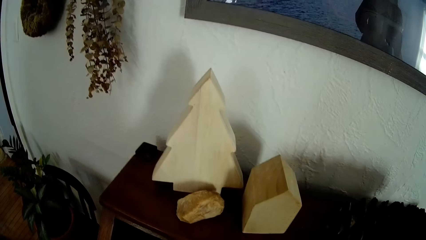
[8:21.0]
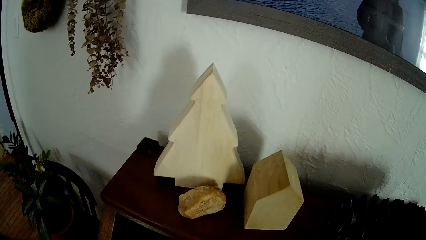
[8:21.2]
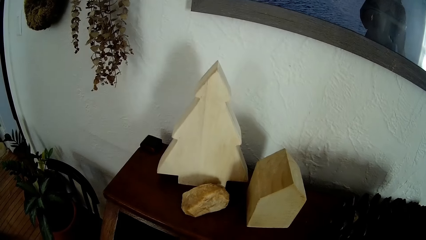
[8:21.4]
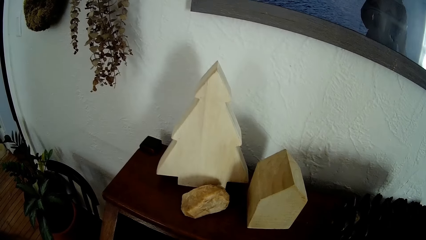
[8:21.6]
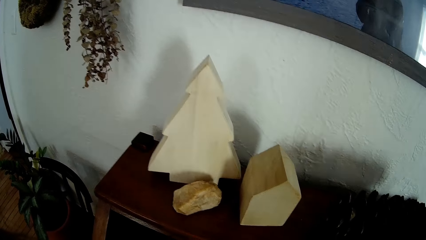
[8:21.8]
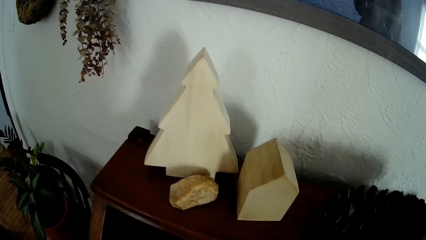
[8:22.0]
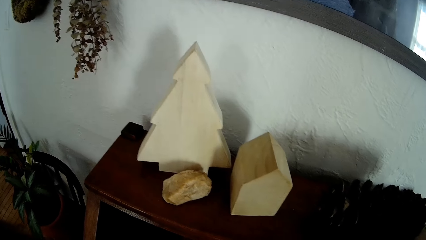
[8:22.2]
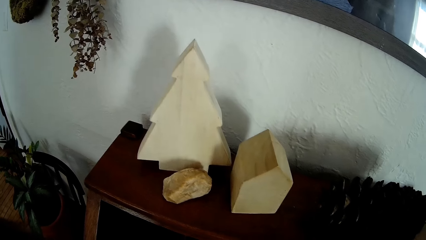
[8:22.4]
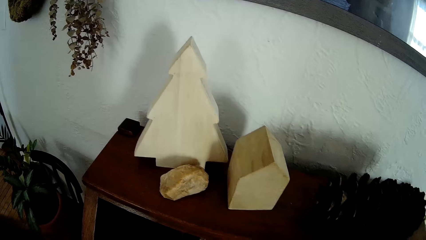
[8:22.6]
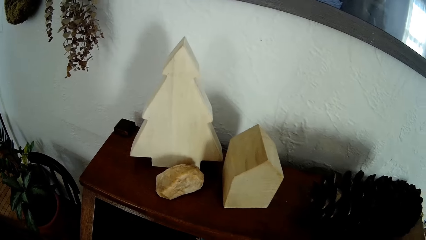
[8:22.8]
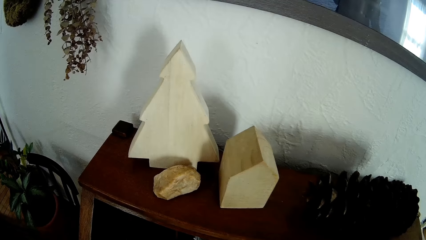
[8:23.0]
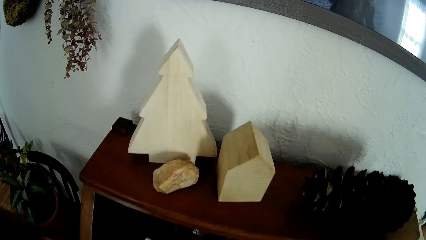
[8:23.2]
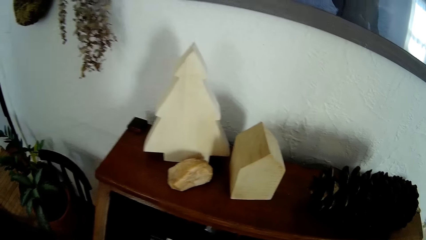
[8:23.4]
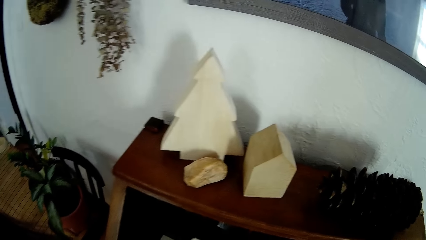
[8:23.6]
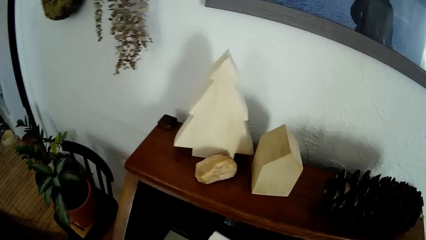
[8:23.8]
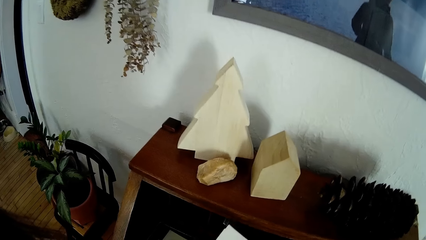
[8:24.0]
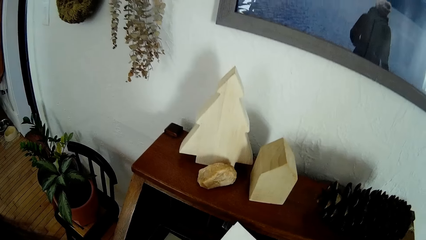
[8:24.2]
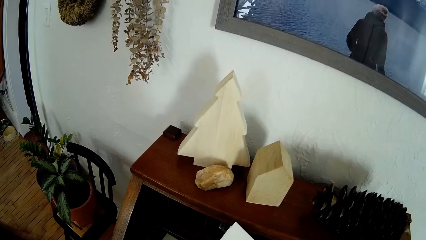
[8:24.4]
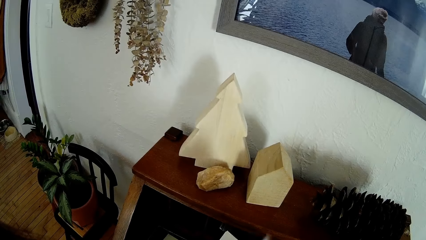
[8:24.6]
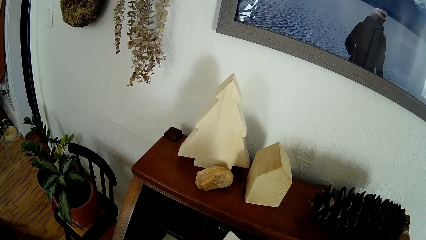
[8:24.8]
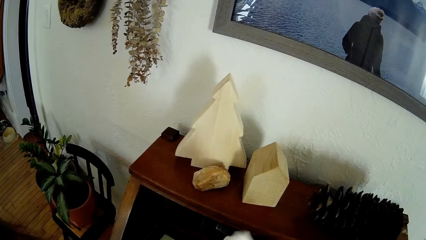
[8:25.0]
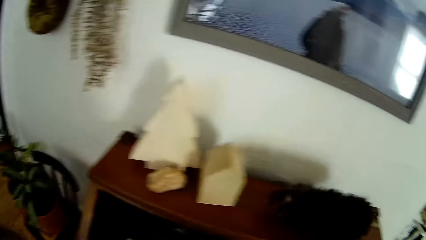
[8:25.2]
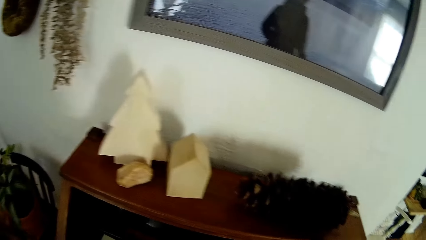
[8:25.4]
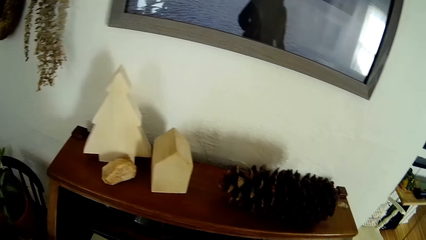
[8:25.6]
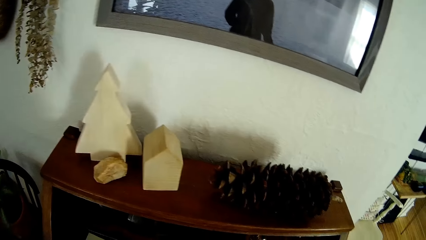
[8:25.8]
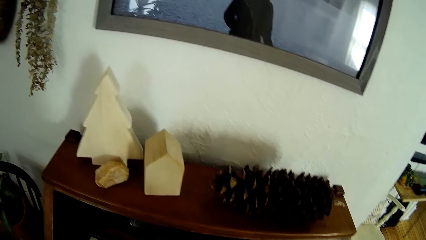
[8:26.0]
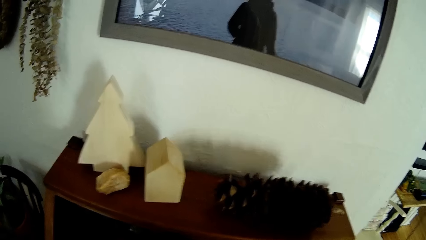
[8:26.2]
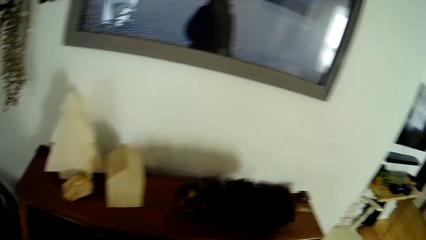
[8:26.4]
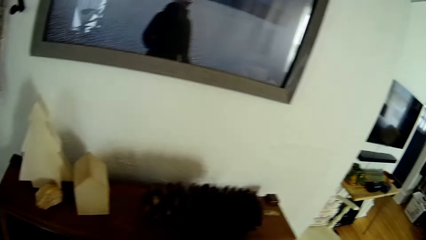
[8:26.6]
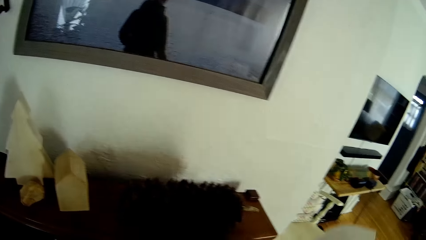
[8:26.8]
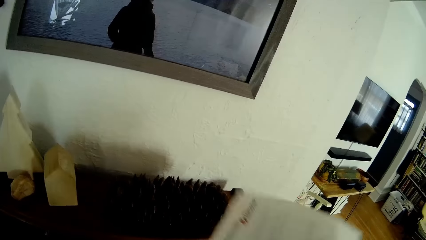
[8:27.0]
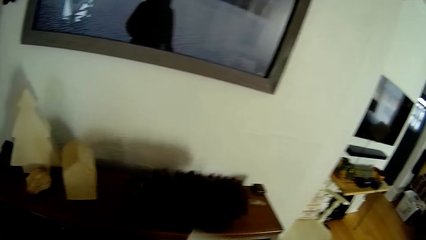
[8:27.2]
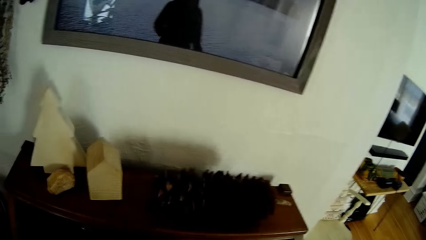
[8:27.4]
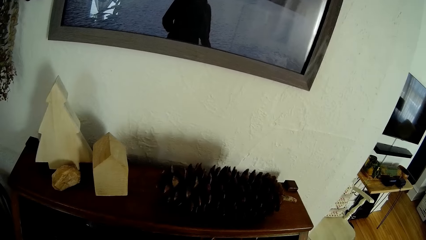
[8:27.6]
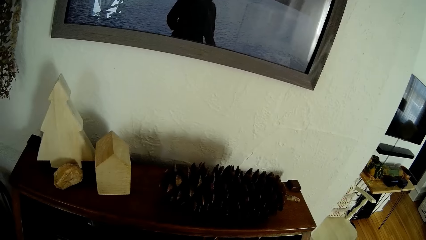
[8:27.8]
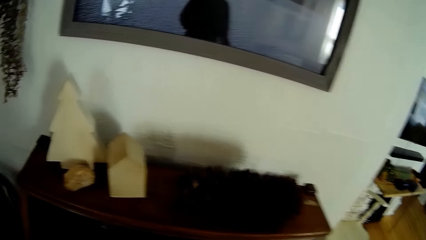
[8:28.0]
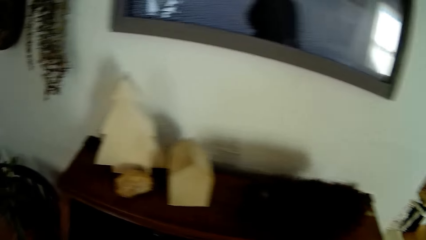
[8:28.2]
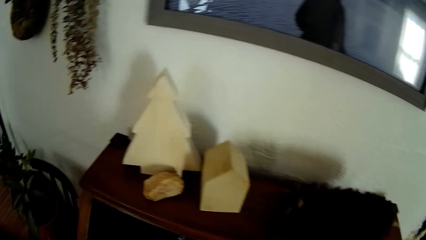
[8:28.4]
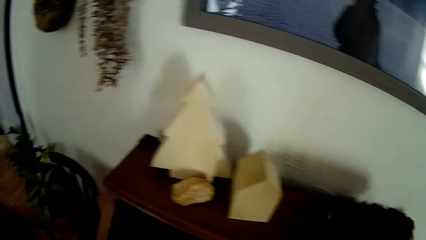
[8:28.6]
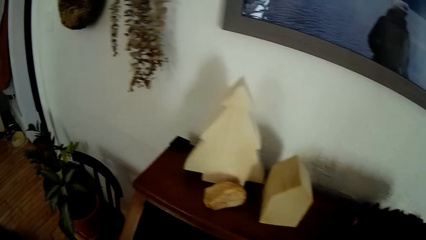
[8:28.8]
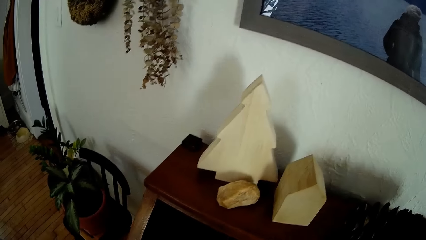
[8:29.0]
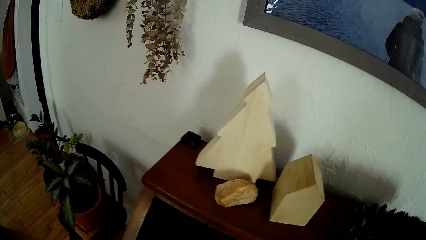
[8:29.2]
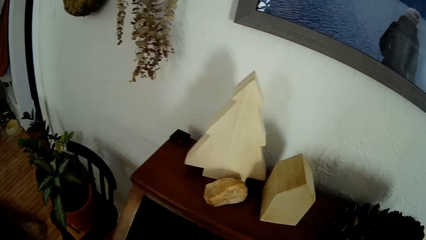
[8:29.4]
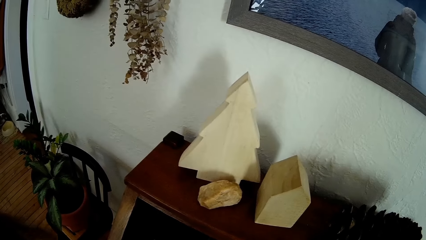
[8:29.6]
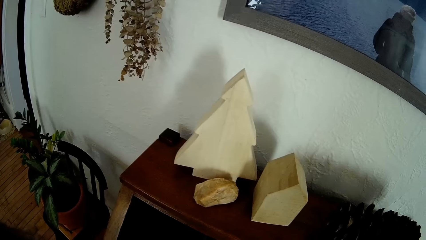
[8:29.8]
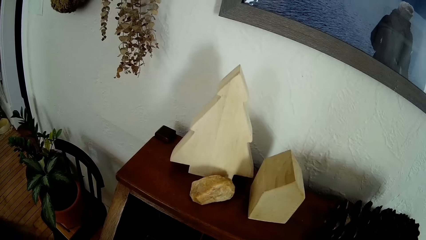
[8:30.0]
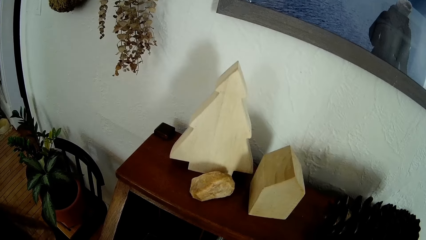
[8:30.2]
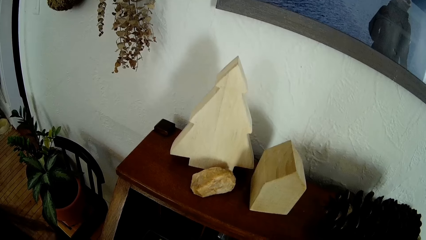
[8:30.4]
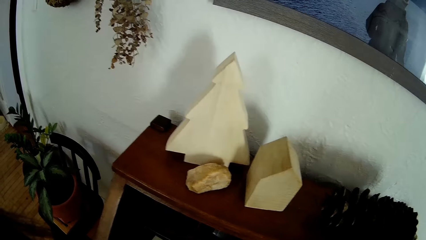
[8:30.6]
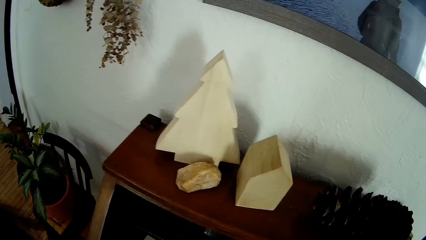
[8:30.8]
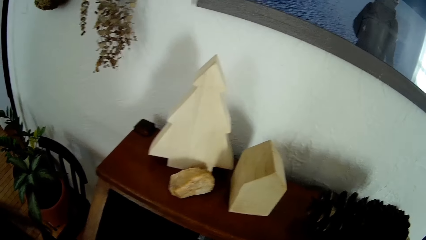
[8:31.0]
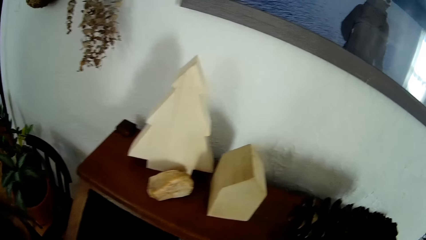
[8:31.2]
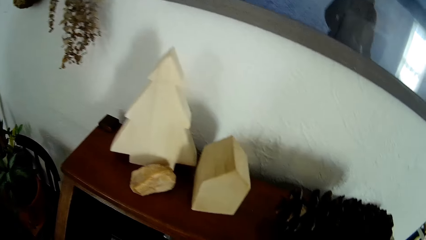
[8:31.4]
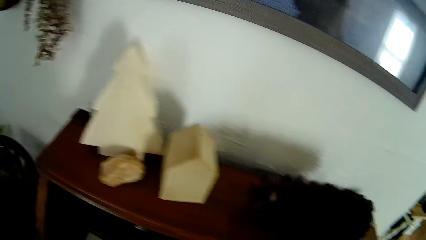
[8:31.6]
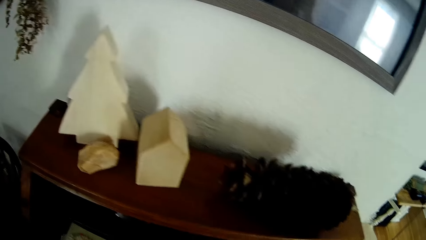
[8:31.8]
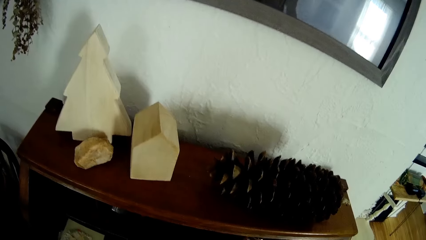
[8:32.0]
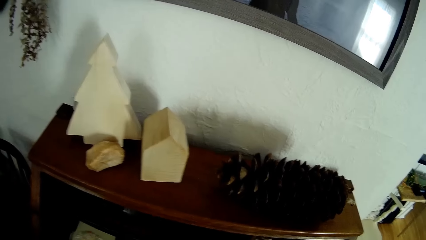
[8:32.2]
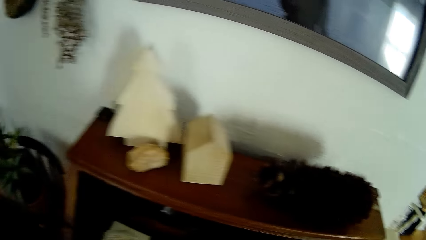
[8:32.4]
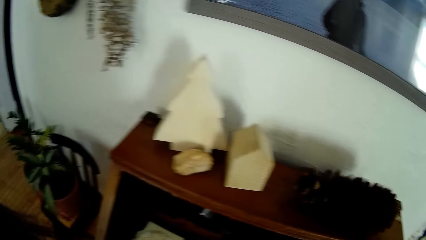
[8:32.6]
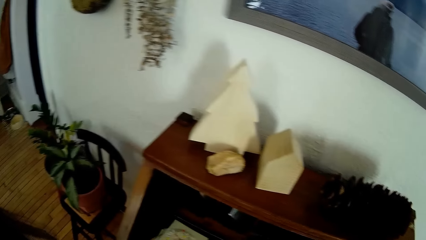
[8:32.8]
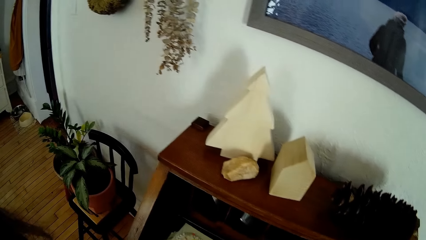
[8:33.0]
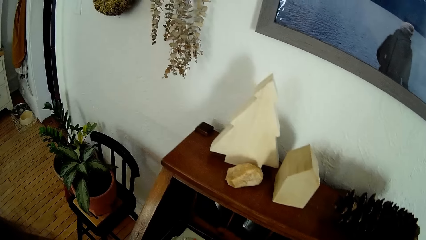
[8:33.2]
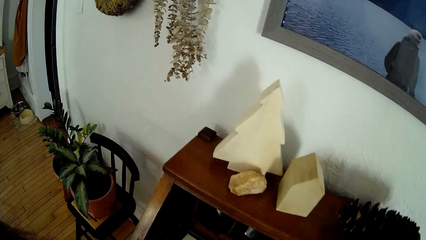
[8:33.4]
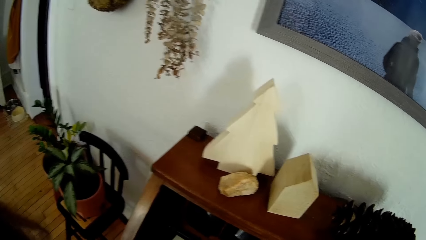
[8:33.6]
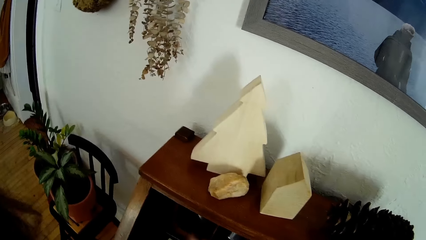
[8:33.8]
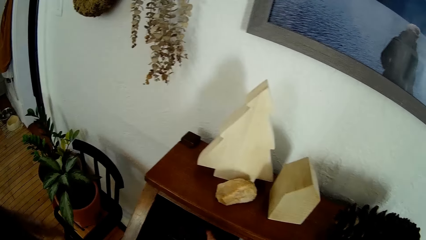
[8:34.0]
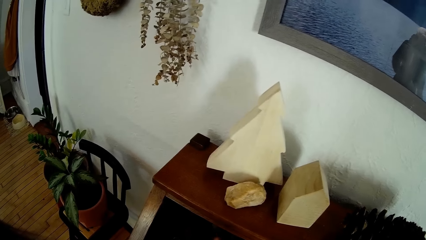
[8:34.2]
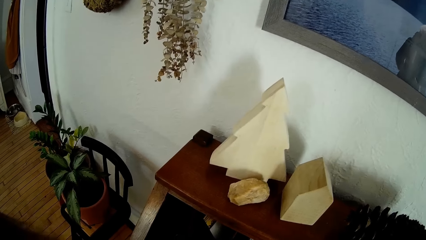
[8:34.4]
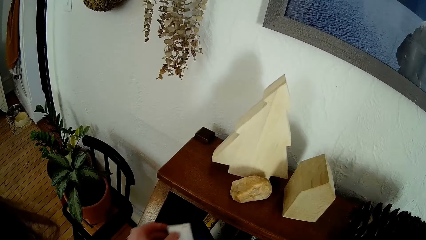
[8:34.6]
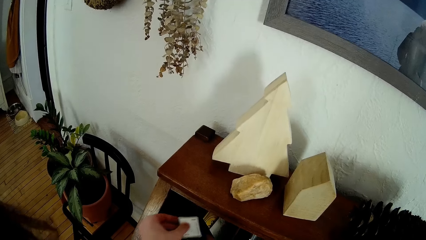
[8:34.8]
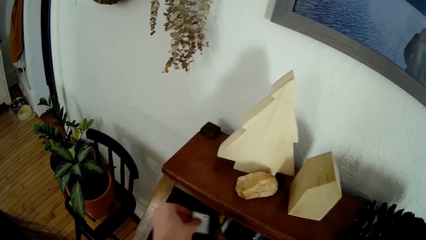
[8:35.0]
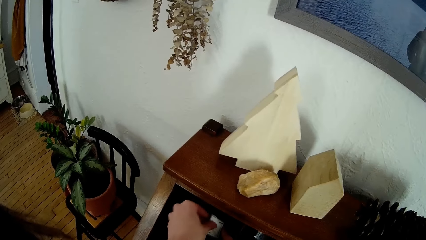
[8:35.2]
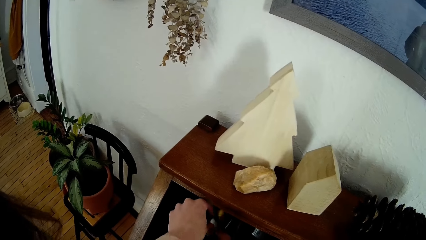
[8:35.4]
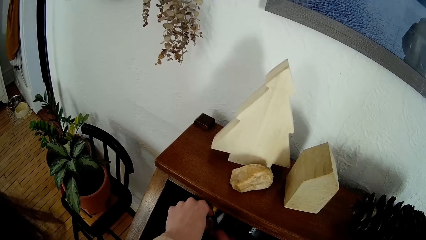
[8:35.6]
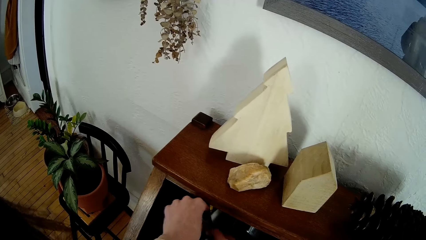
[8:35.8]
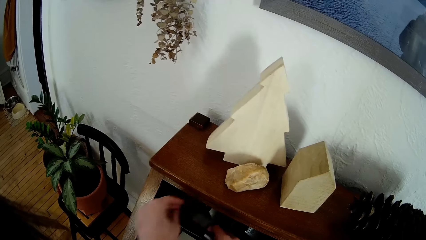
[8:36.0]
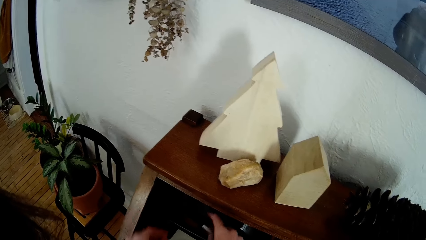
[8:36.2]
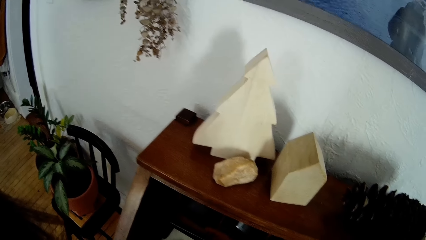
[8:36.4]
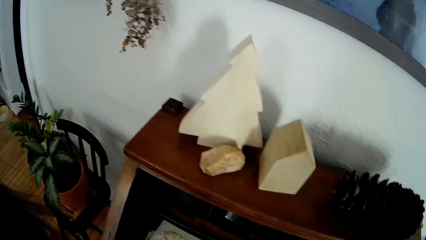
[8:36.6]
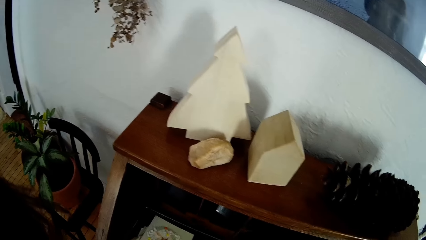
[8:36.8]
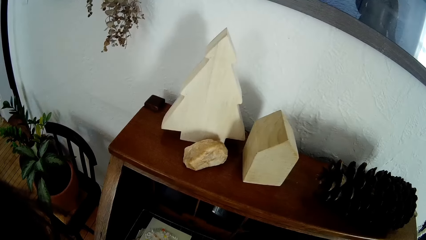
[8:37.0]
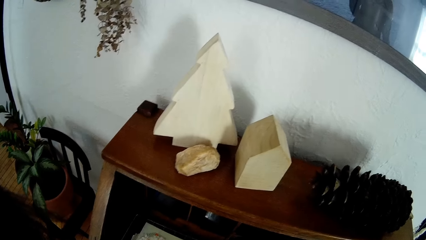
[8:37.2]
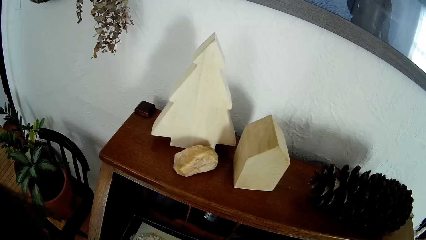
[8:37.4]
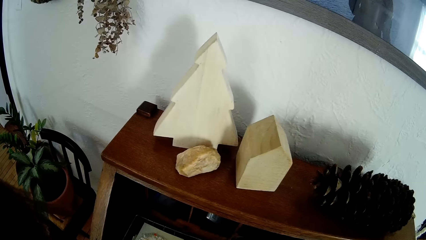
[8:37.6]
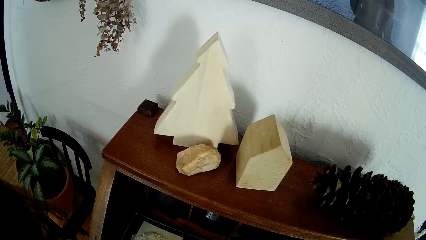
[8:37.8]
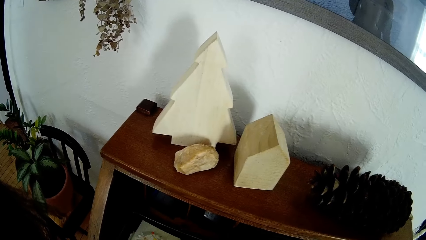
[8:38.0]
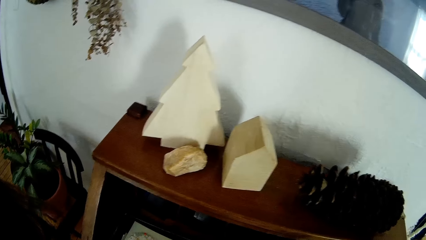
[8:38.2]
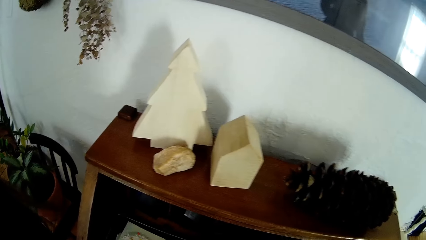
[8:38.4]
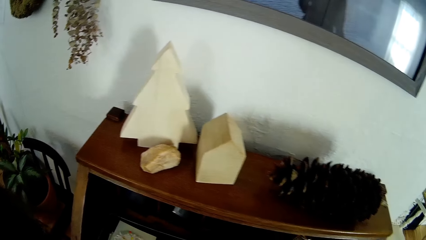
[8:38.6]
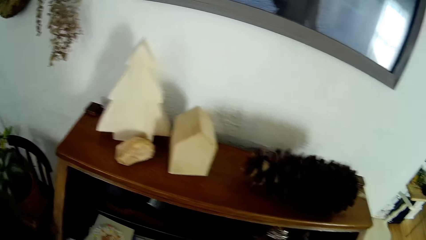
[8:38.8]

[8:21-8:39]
The camera wearer looks inside the cabinet. She picks up a book from the shelf with her right hand. She flips the pages, lifts the book and puts down the book. She places a white card into the cupboard with her left hand.
